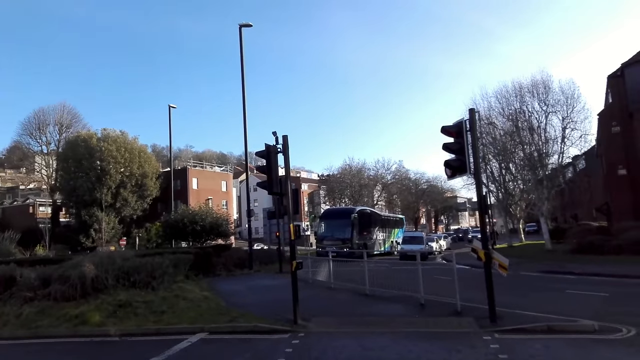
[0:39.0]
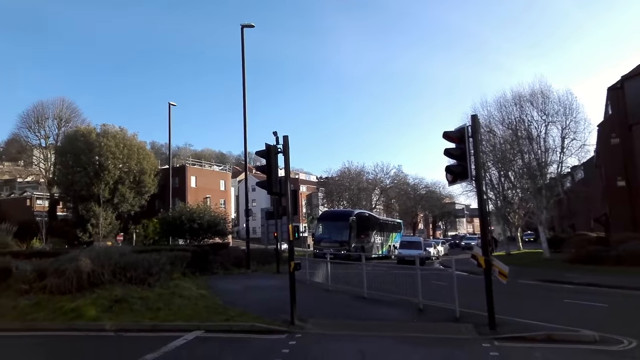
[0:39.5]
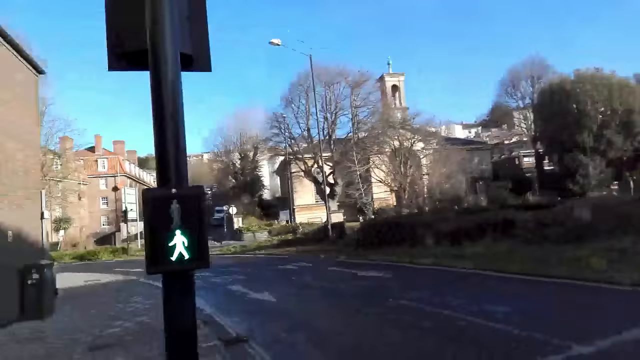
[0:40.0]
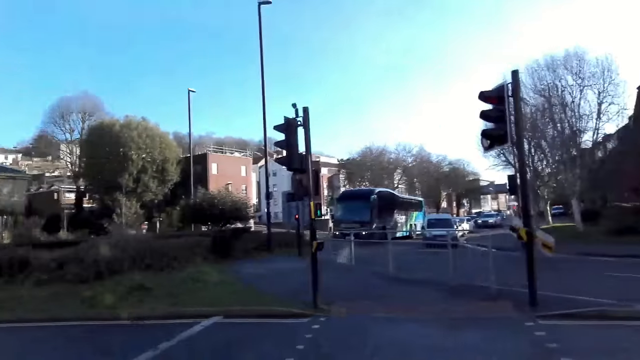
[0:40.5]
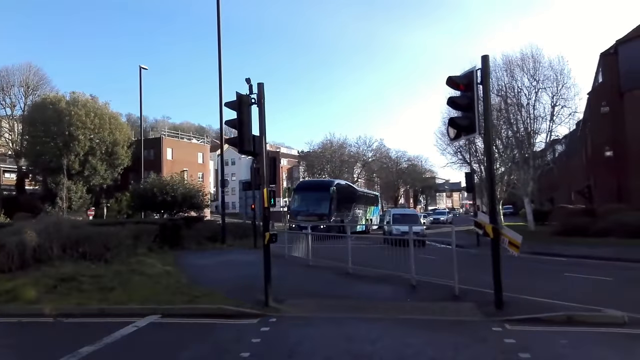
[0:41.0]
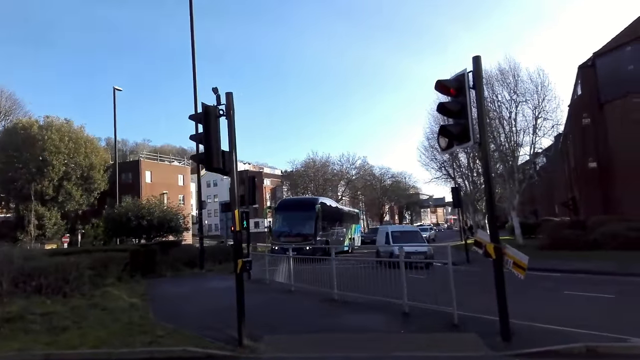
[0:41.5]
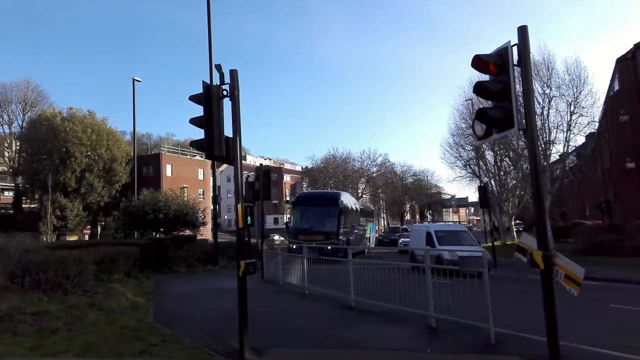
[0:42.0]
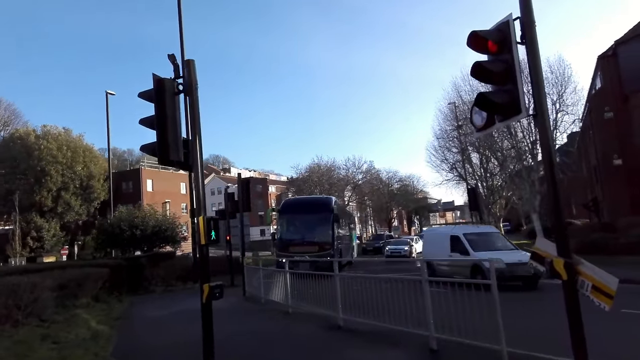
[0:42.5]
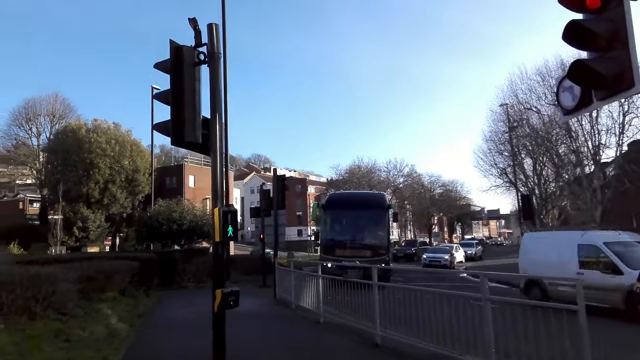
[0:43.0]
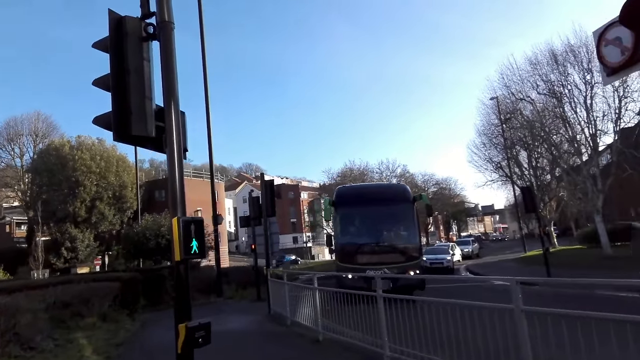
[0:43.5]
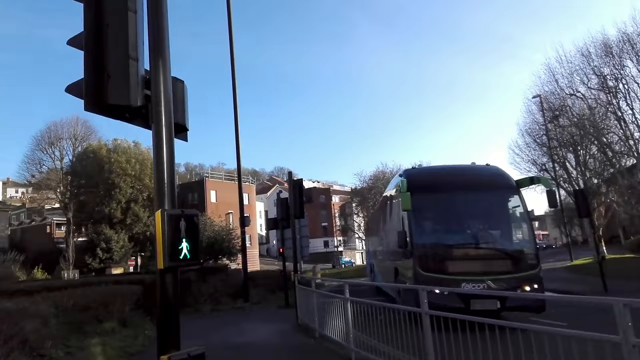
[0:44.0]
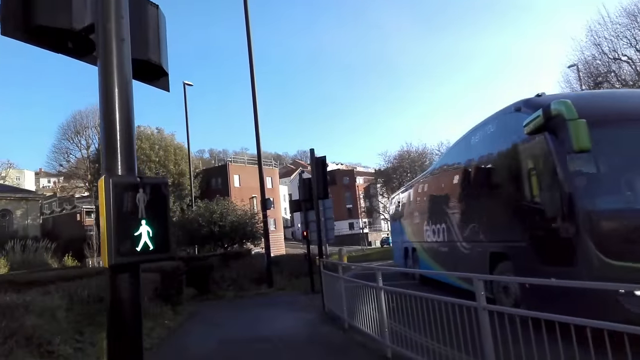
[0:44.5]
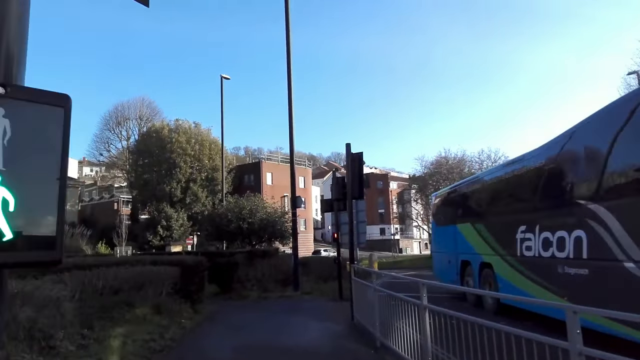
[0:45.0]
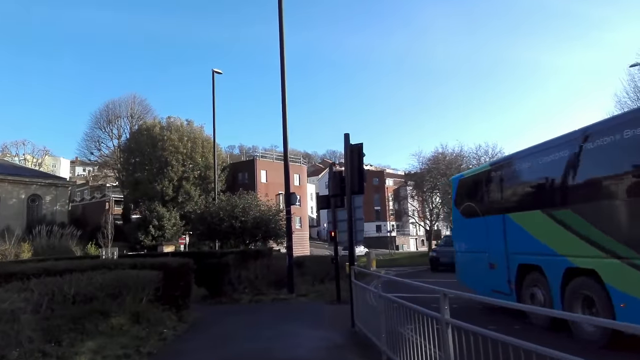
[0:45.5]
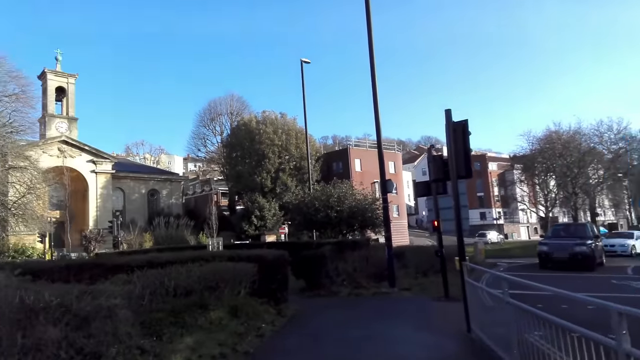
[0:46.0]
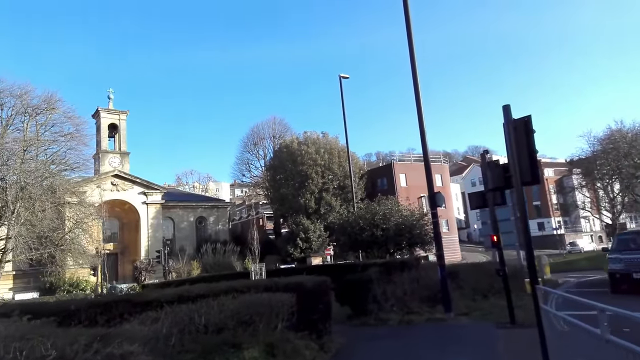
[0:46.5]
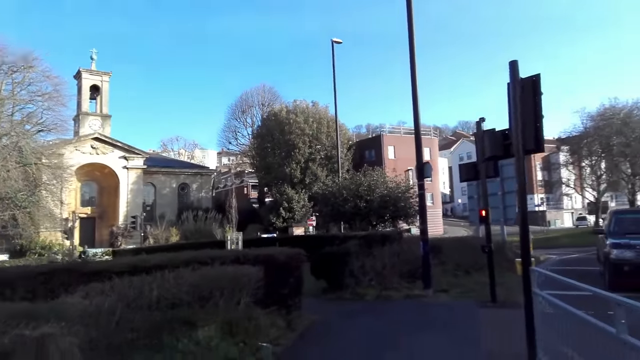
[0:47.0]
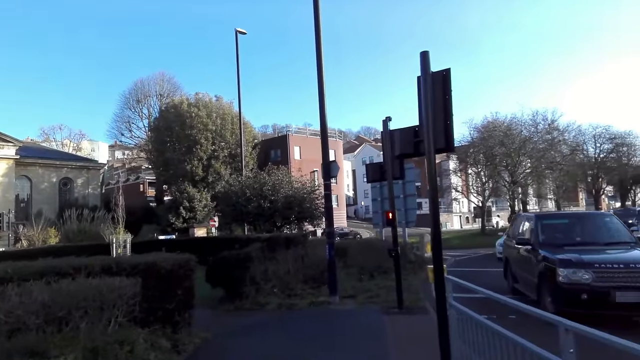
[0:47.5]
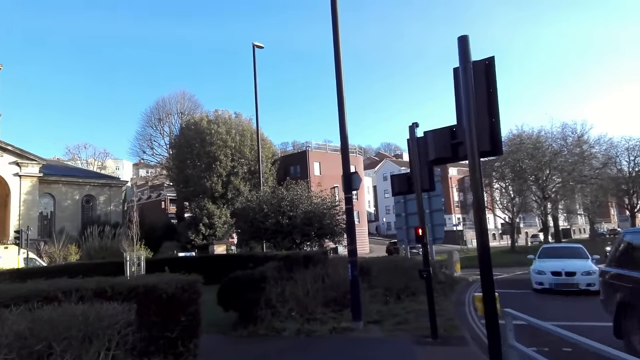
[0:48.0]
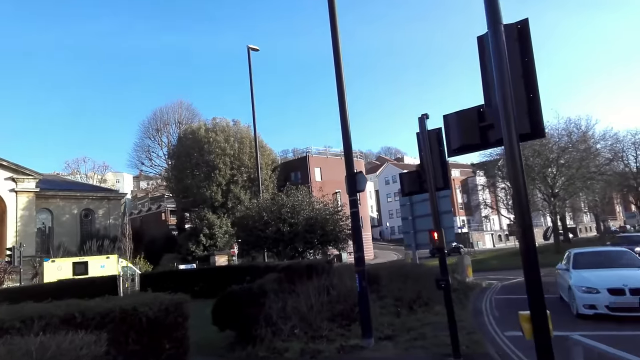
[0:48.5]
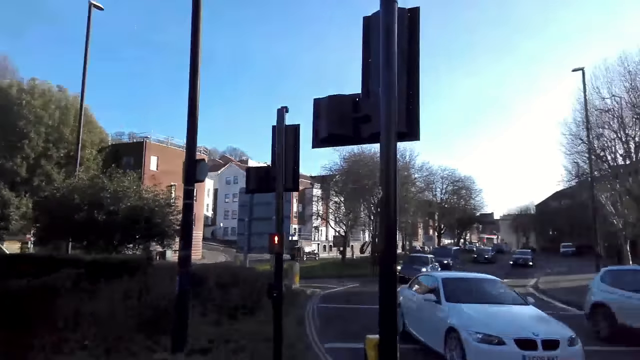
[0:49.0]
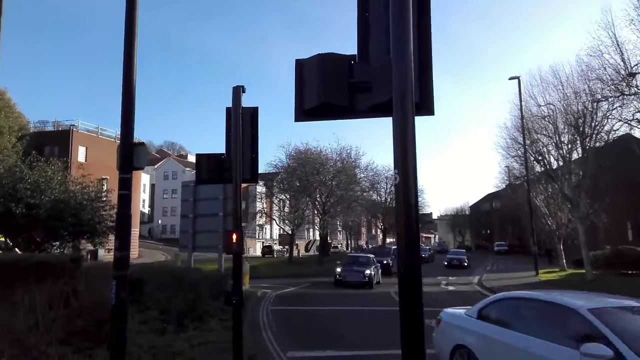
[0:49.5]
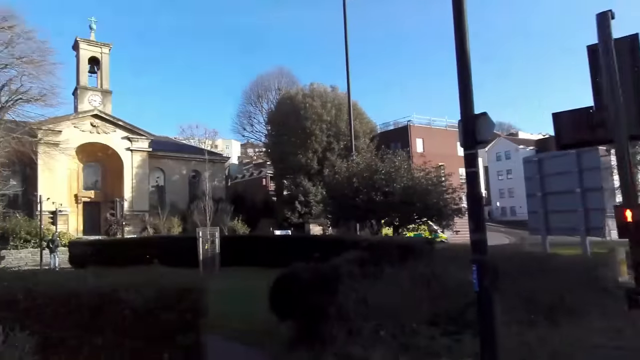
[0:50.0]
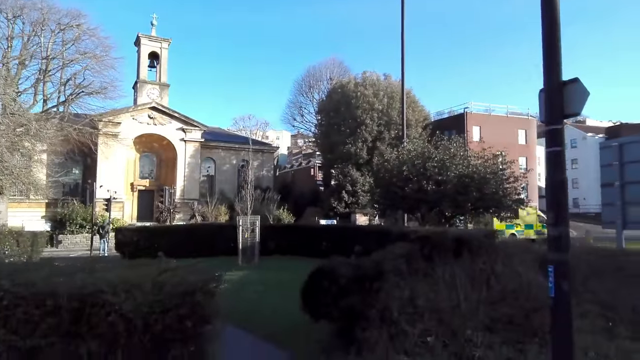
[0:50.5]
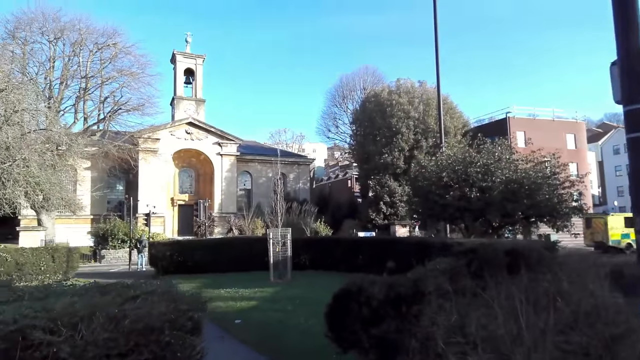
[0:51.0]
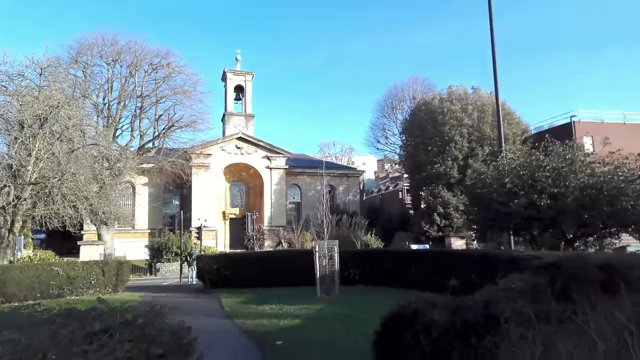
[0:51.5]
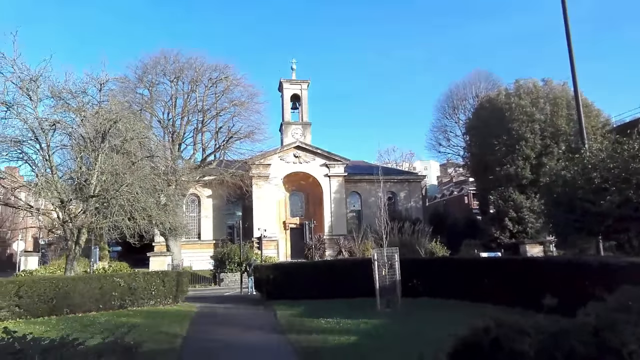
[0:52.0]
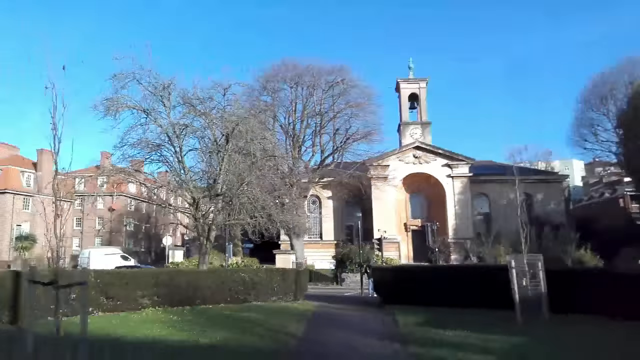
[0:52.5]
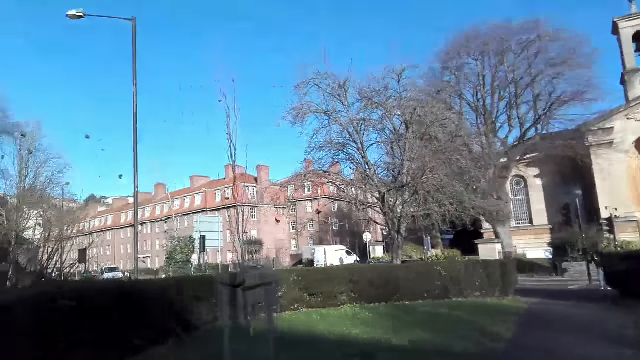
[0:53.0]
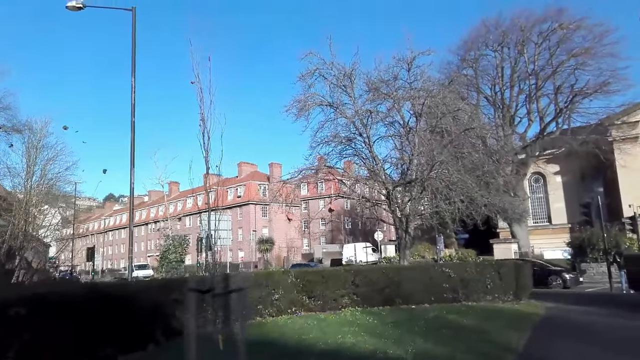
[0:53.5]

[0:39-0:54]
The camera wearer crosses the road. A blue bus drives past them. A black jeep drives past them. A white car drives past them. They walk through a garden.

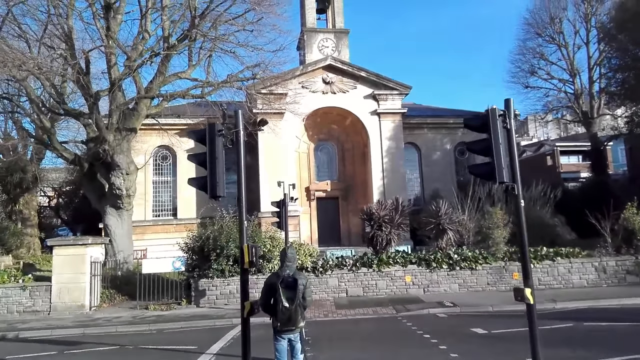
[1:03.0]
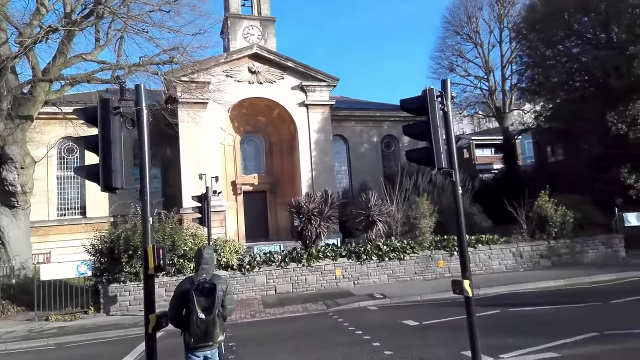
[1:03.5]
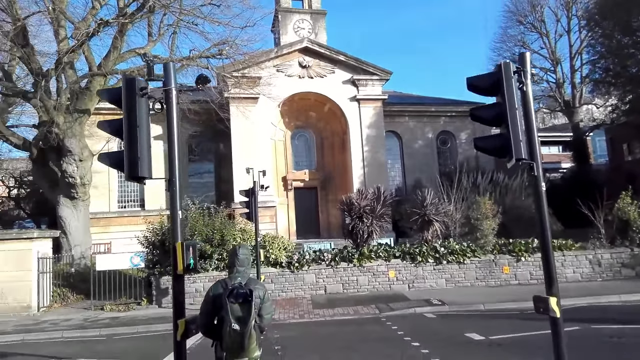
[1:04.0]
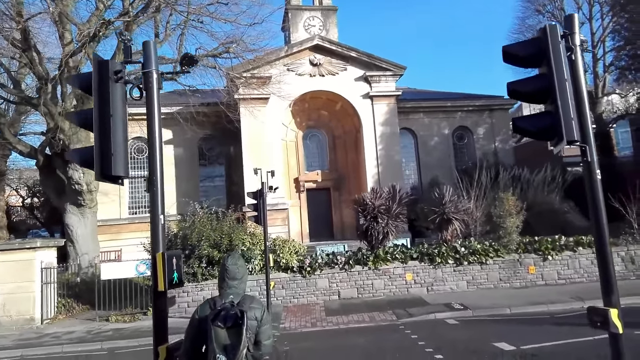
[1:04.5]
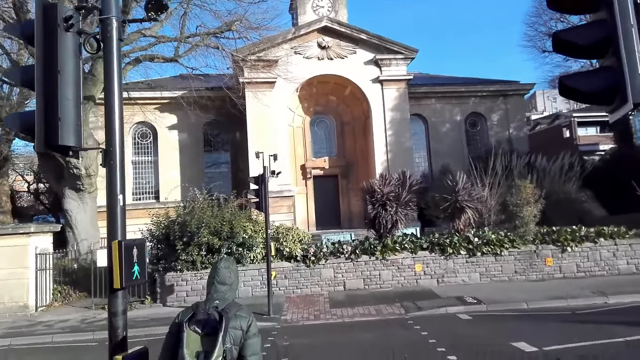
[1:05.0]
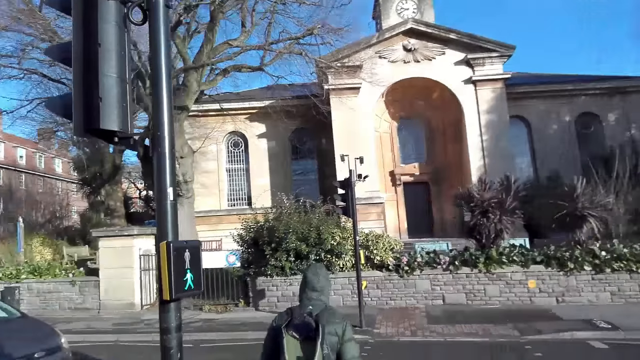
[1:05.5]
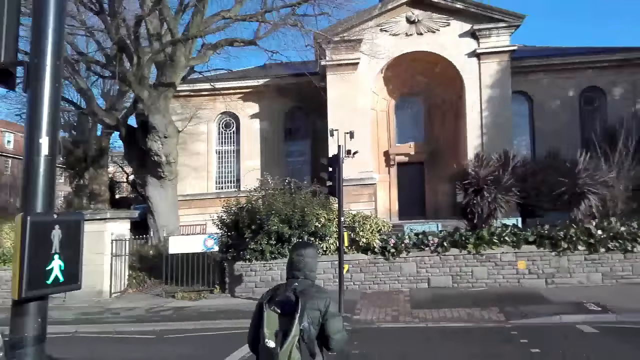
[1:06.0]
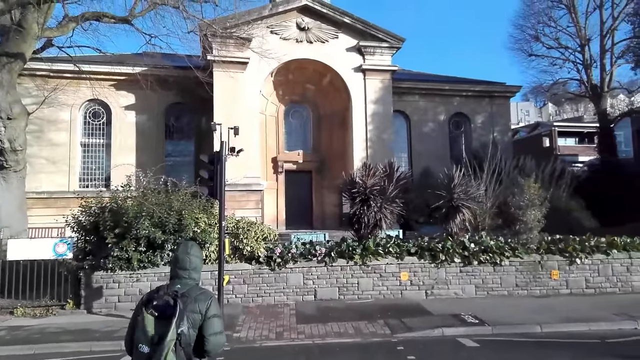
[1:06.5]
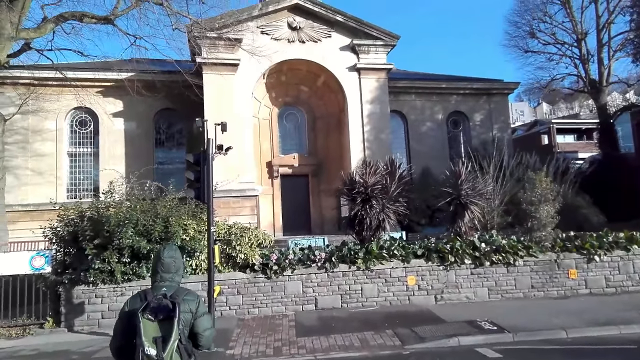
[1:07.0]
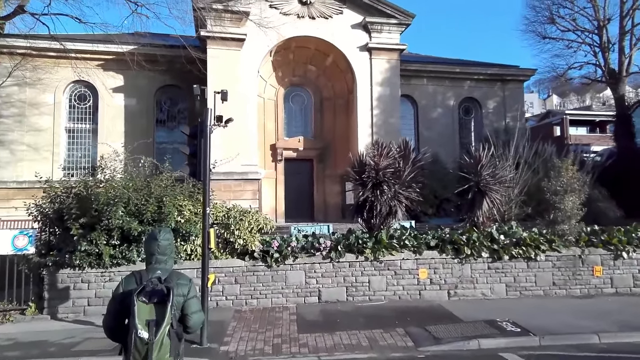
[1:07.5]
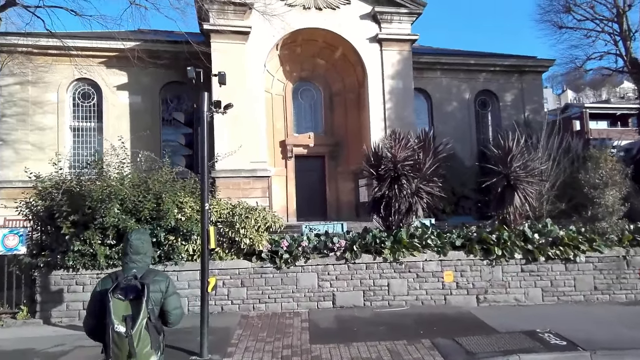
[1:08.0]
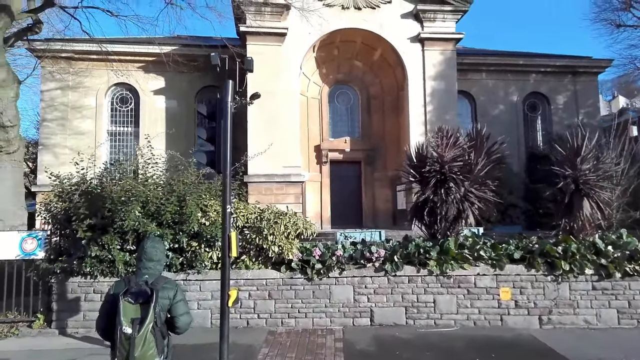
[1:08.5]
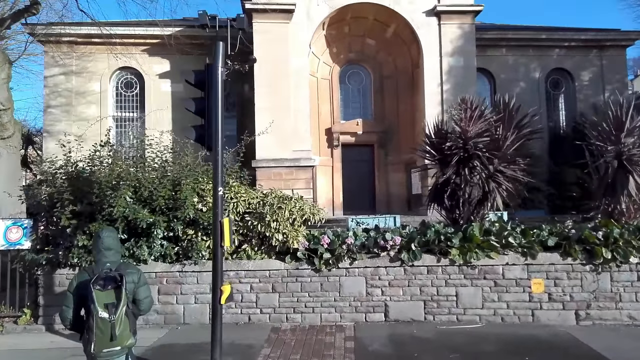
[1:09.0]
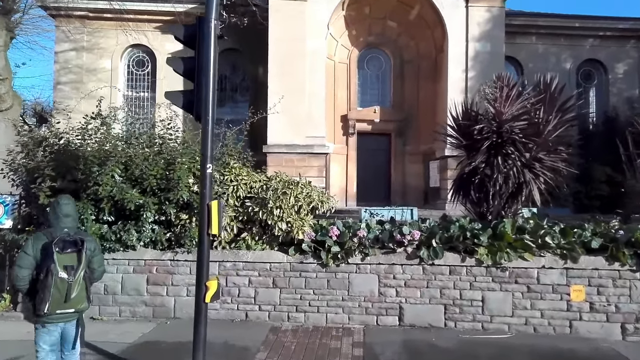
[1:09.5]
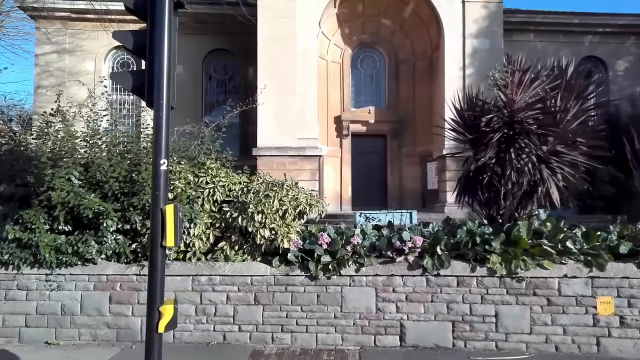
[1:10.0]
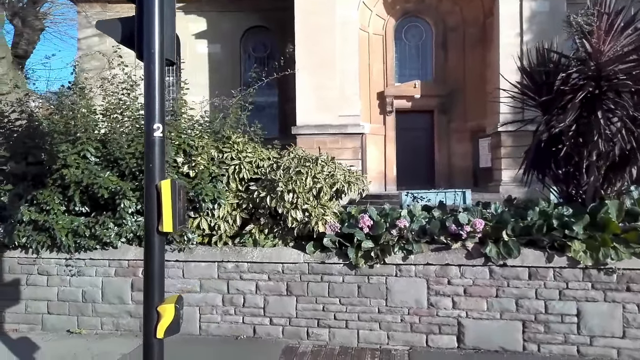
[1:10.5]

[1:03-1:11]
A man walks in front of the camera wearer. The camera wearer crosses the road. They cross the road again.
